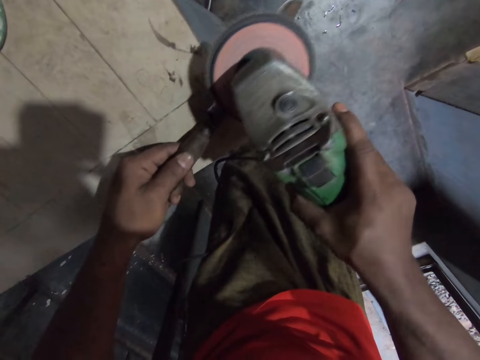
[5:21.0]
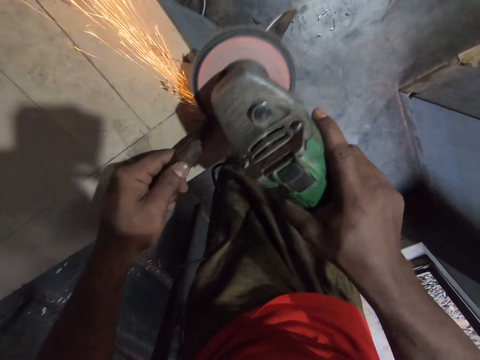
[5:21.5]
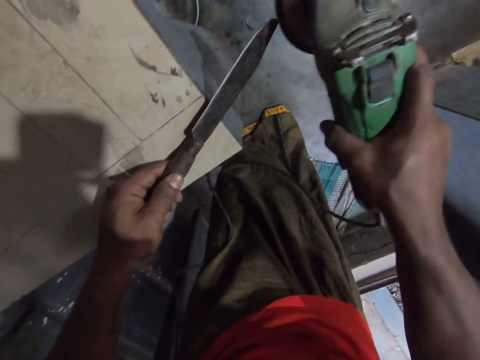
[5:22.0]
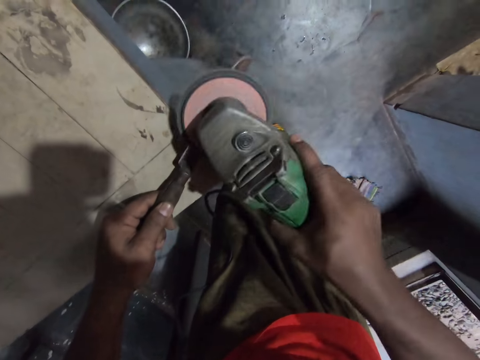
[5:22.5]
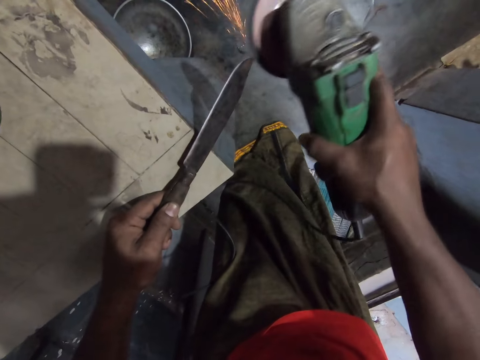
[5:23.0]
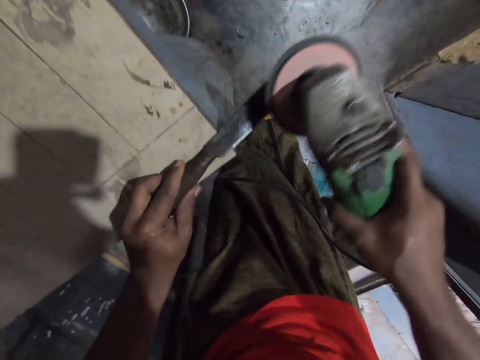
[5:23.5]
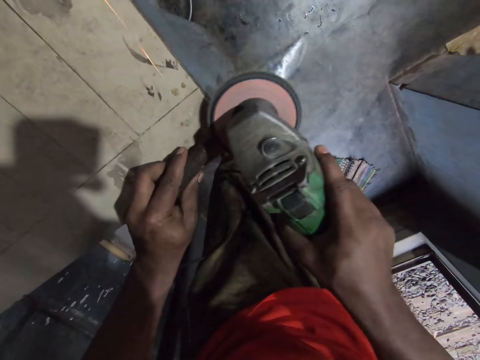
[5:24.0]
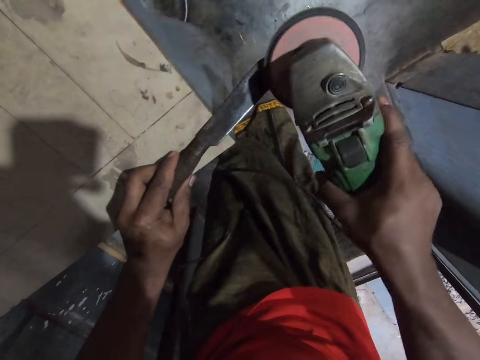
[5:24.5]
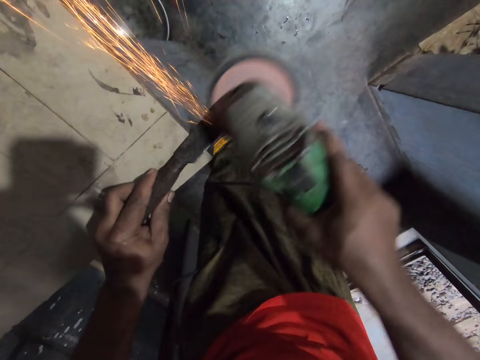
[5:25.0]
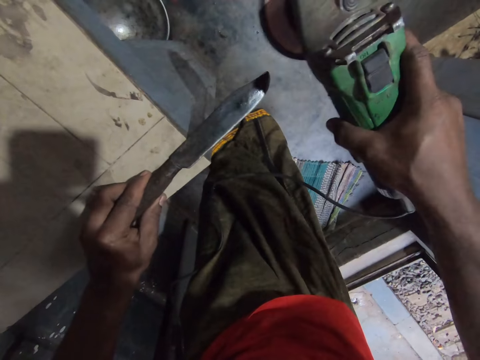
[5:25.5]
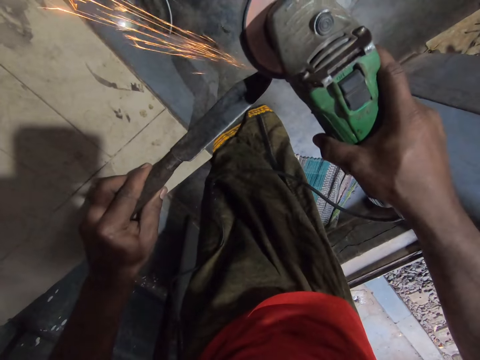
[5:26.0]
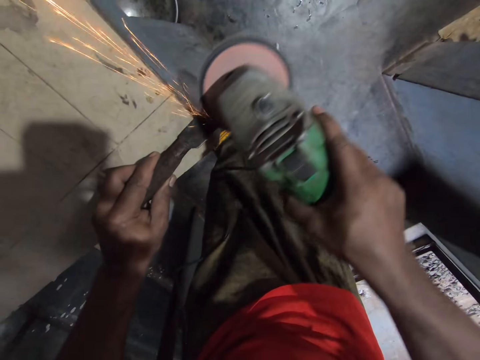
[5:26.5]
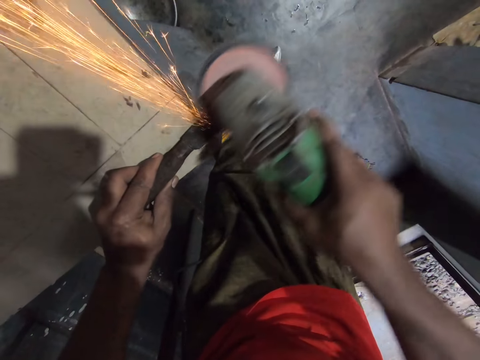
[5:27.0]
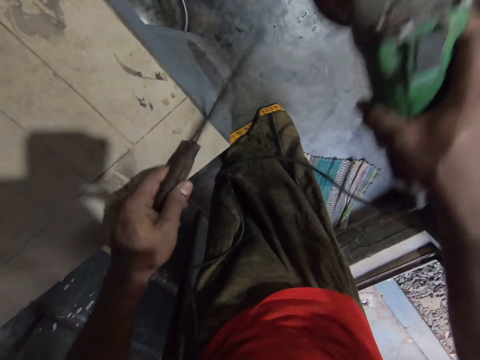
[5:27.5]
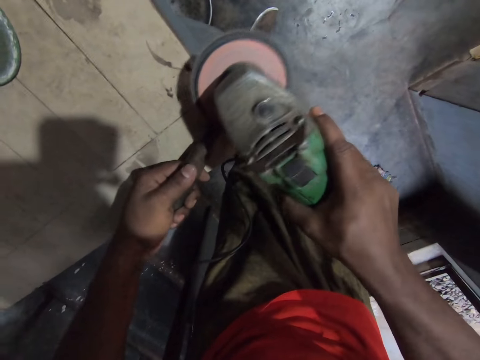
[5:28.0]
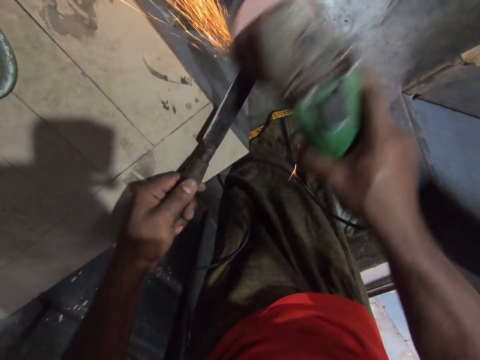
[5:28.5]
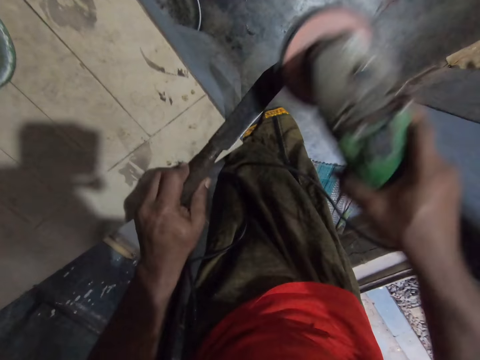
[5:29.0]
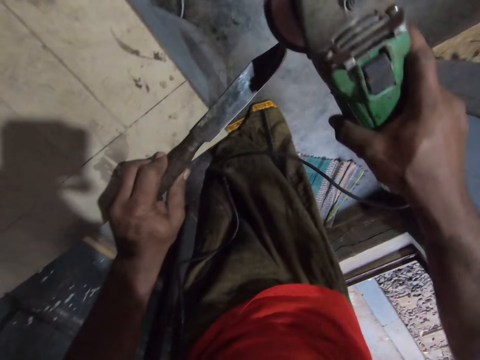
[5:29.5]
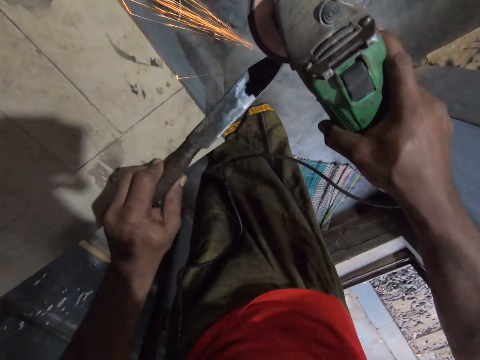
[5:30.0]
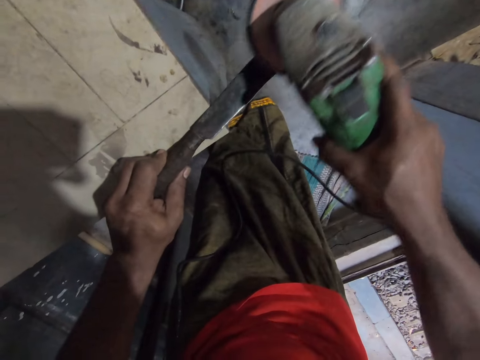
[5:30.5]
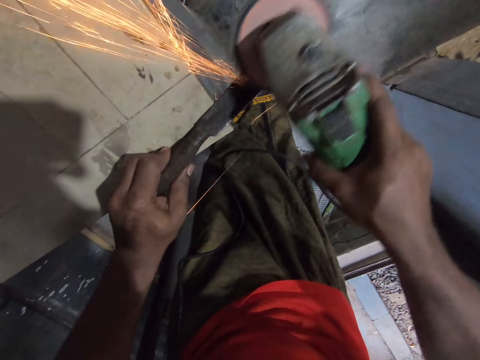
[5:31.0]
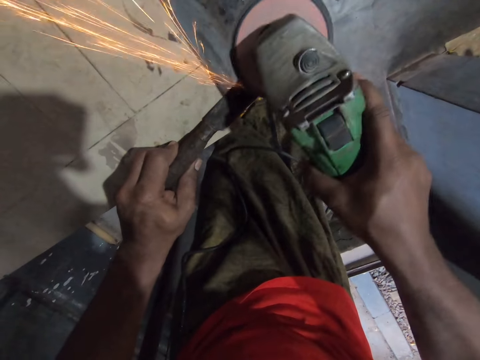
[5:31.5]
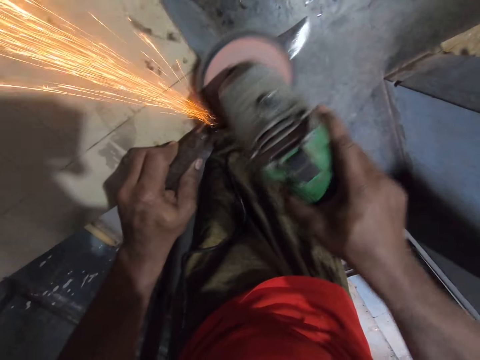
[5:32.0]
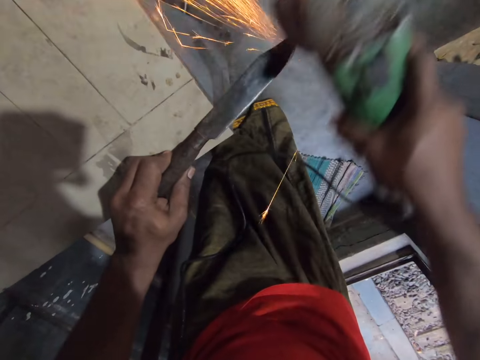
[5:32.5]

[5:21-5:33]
The camera wearer turns the knife to a different side. They sharpen the knife with the grinder. They turn the knife to a different side. They sharpen the knife with the grinder.

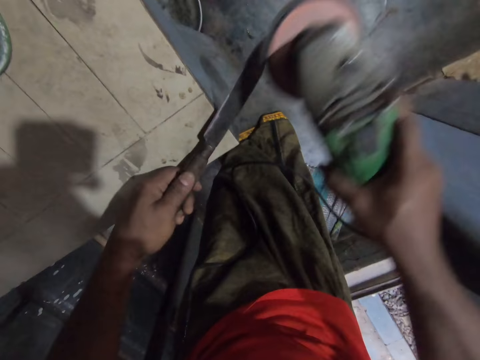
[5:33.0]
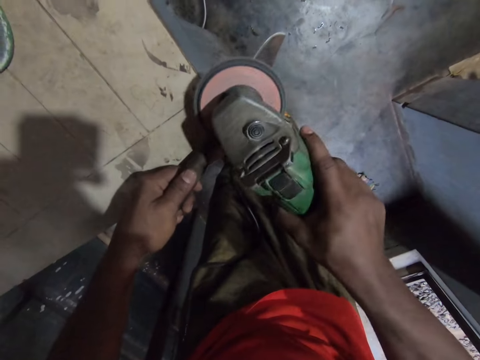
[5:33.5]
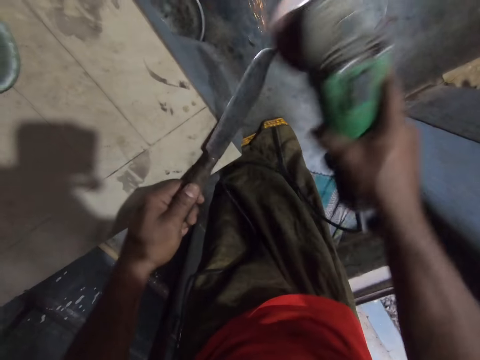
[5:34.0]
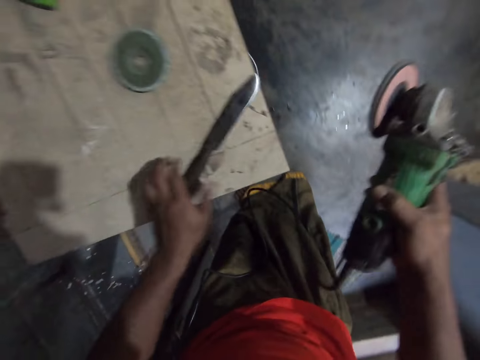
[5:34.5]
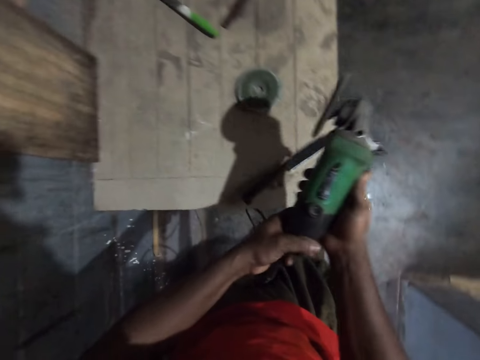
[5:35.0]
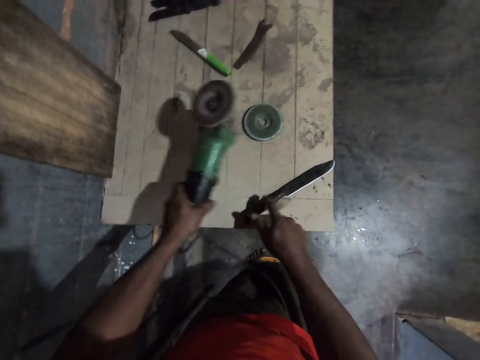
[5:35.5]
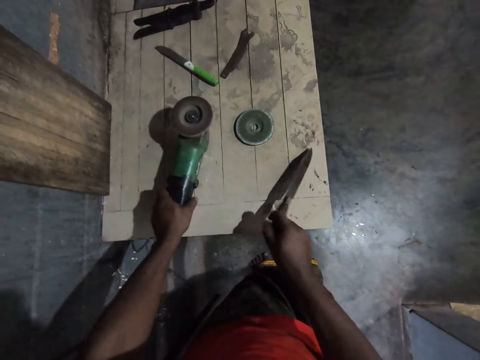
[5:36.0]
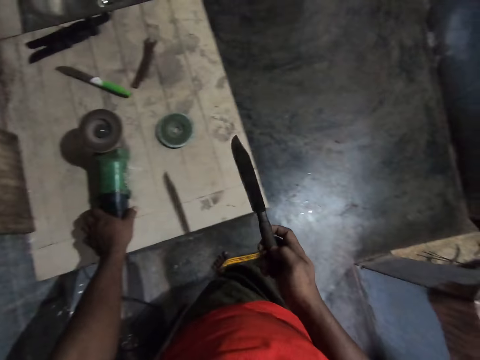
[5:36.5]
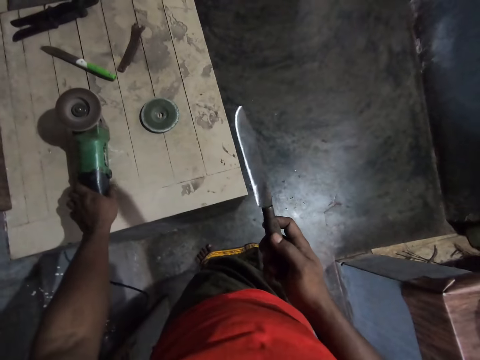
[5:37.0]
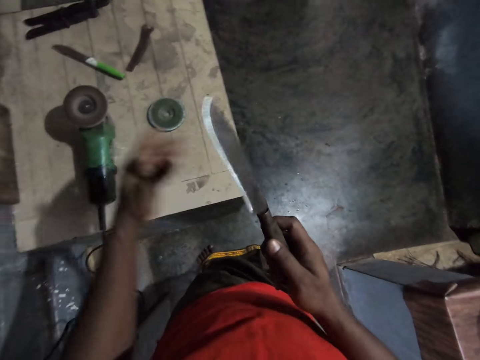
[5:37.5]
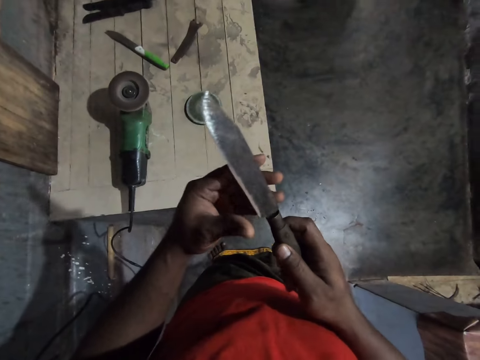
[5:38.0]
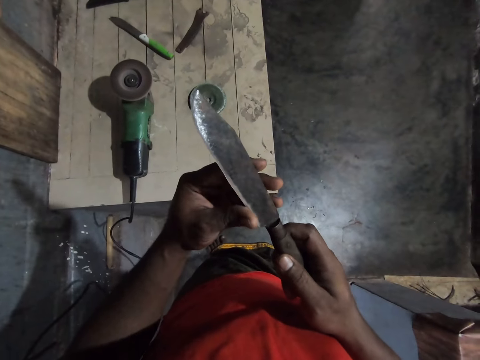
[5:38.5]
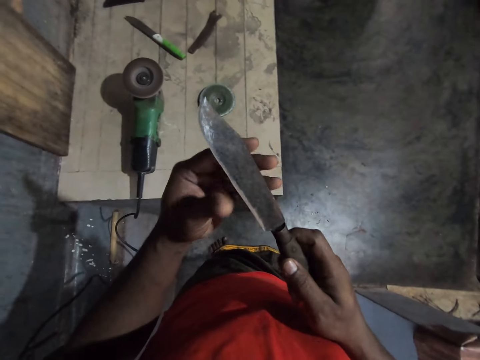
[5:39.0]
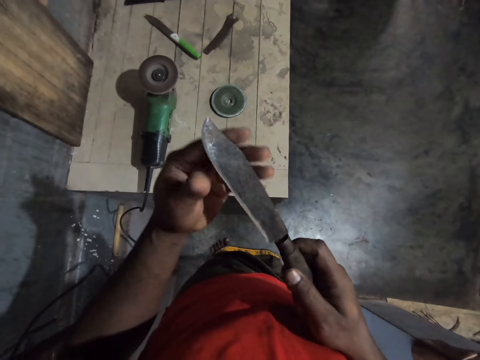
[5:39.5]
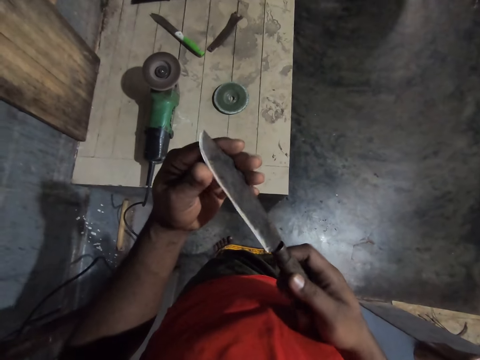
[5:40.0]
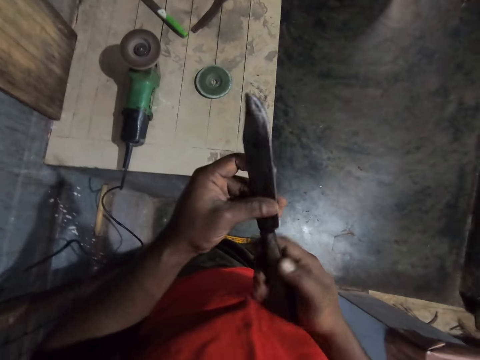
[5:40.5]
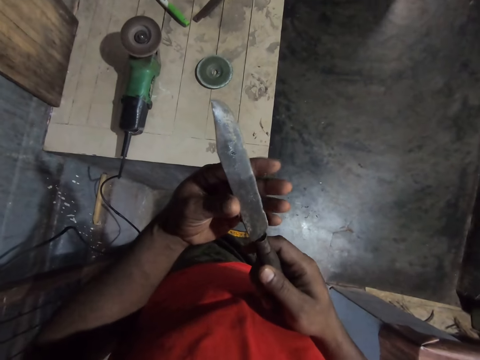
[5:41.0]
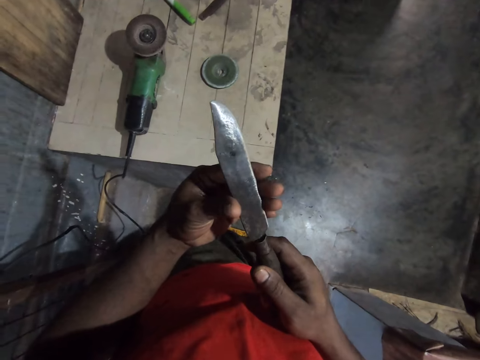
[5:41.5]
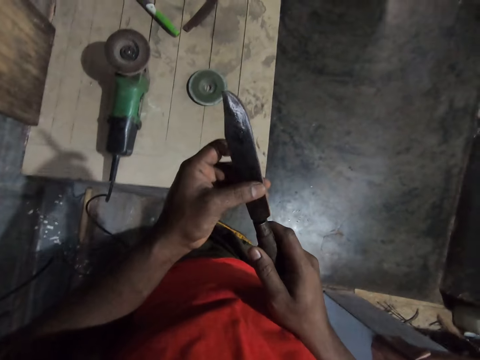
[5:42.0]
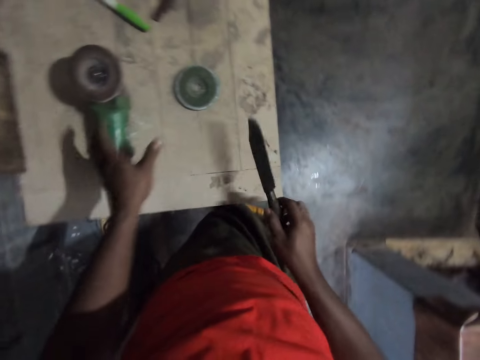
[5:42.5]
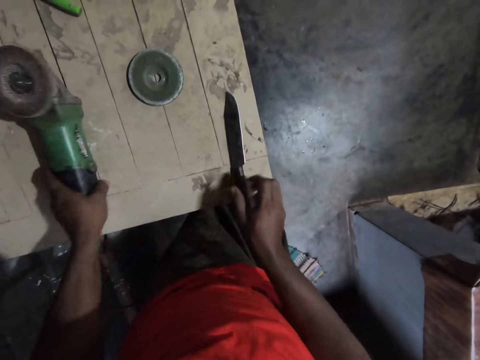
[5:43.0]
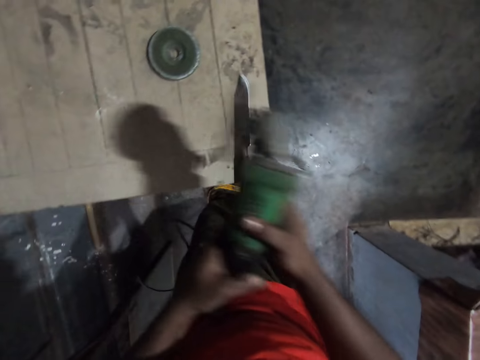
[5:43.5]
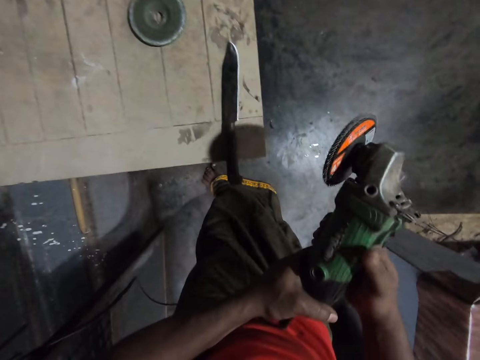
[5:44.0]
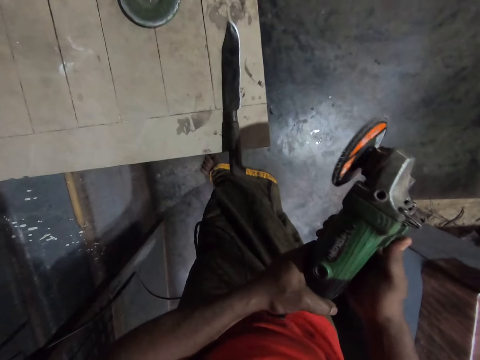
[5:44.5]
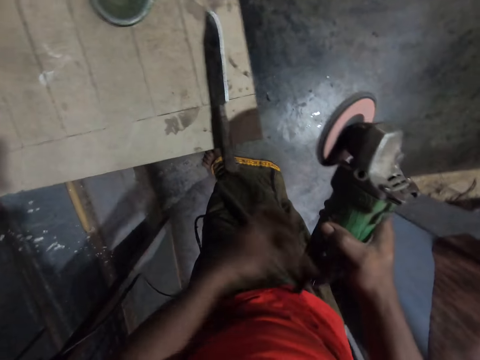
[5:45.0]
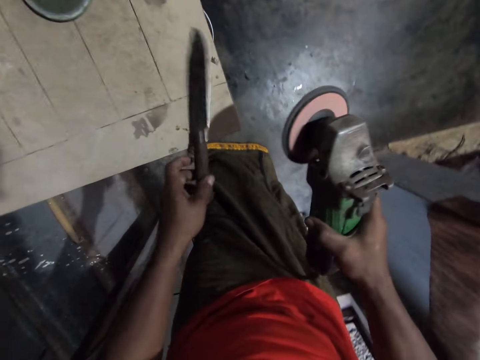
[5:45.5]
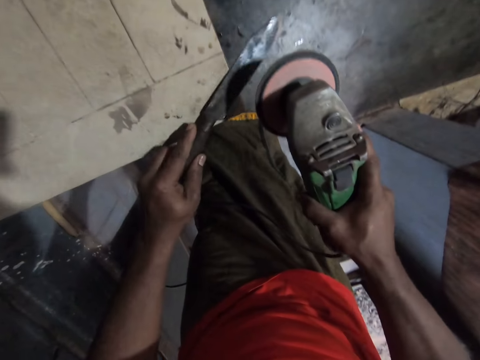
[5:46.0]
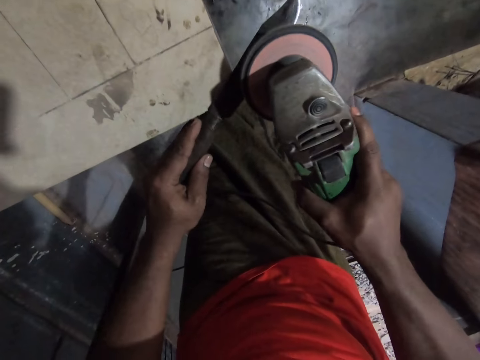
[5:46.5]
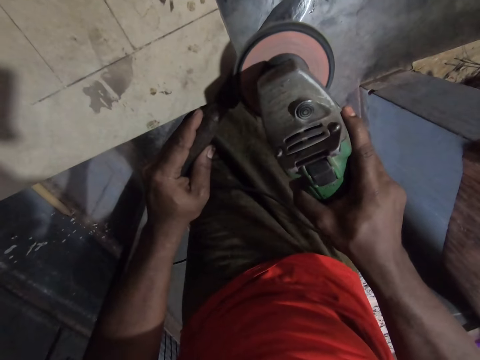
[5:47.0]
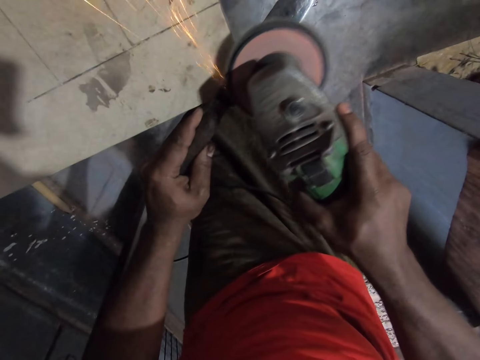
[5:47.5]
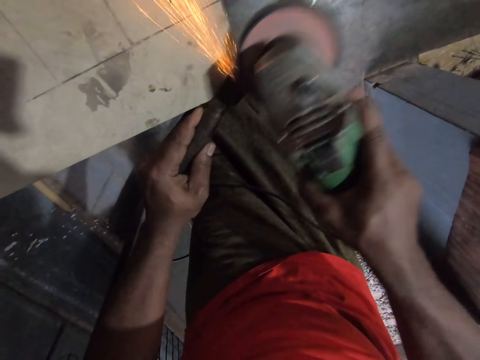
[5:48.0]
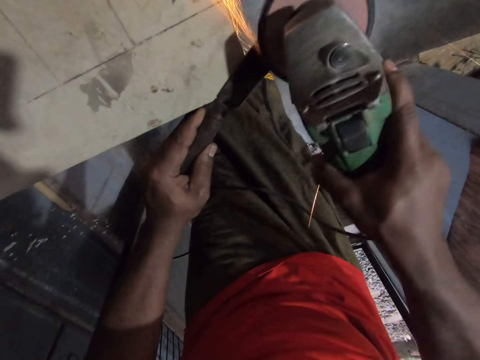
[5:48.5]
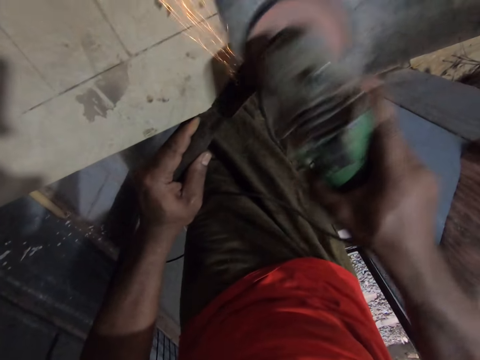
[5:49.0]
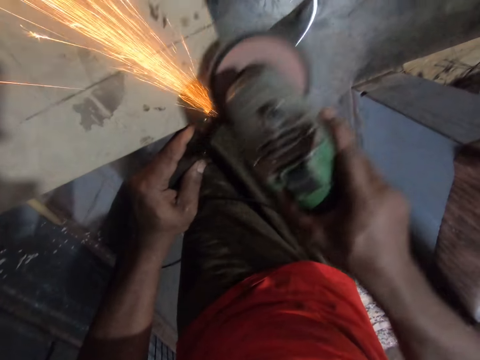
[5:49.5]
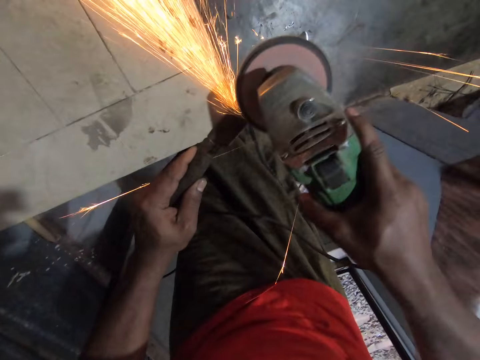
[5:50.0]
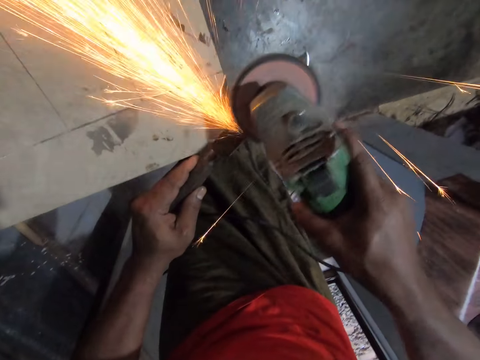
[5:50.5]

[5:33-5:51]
The camera wearer places the knife on the table. He places the grinder on the table. He feels the sharp edge of the knife with his left hand fingers. He places the knife on the table, lifts up the grinder on the table, and starts the grinder with his right hand. He sharpens the knife with the grinder.
